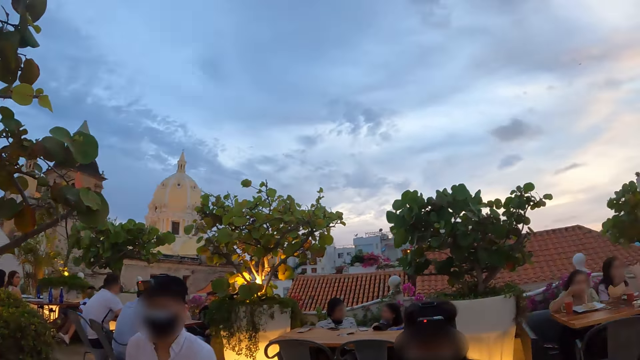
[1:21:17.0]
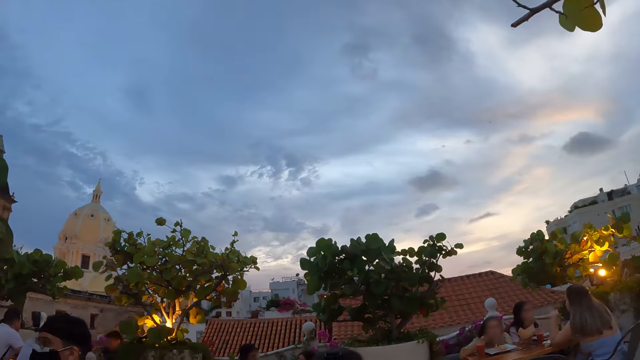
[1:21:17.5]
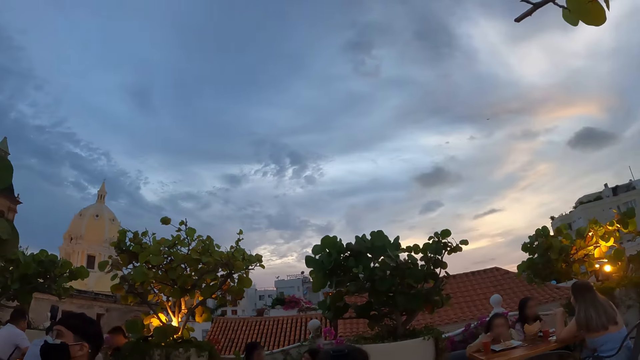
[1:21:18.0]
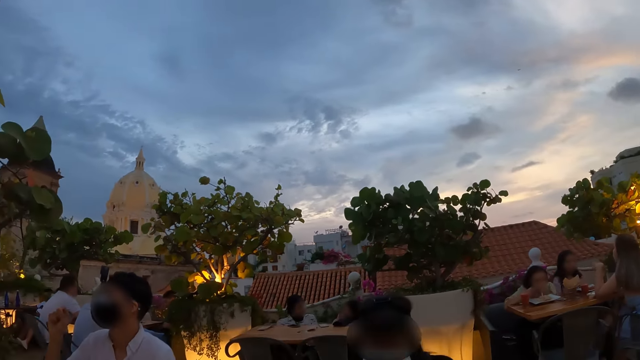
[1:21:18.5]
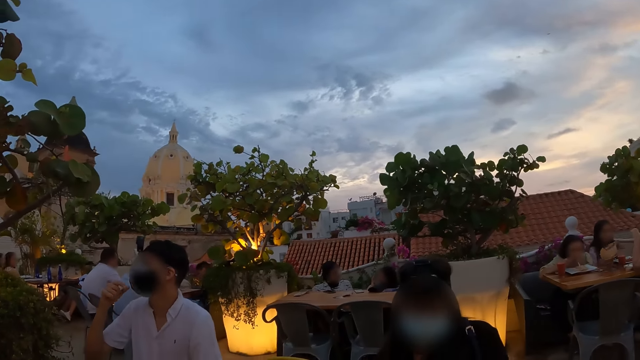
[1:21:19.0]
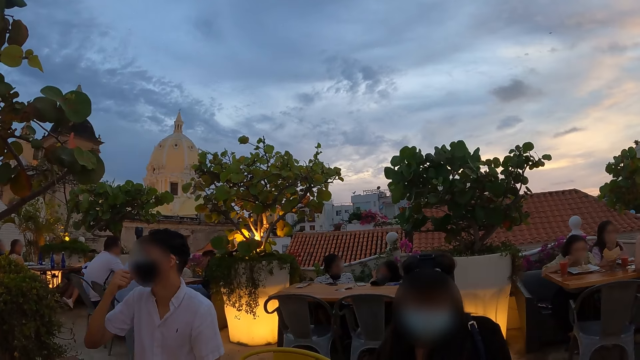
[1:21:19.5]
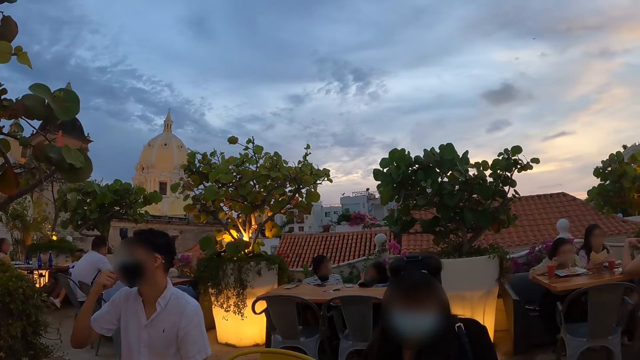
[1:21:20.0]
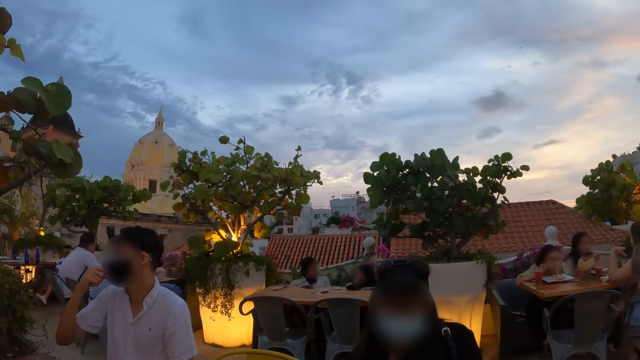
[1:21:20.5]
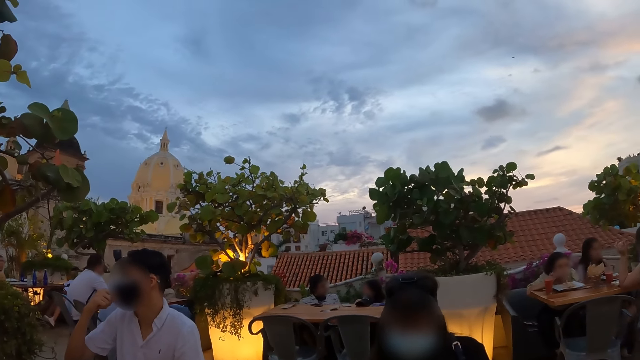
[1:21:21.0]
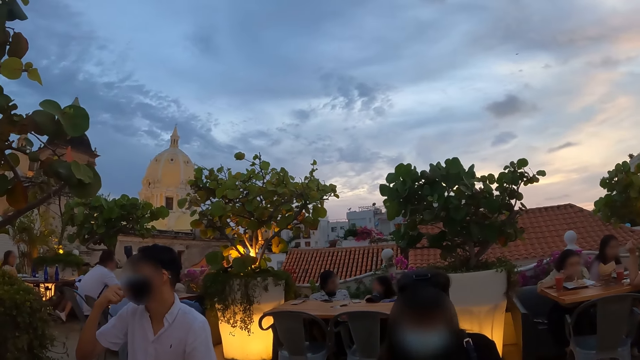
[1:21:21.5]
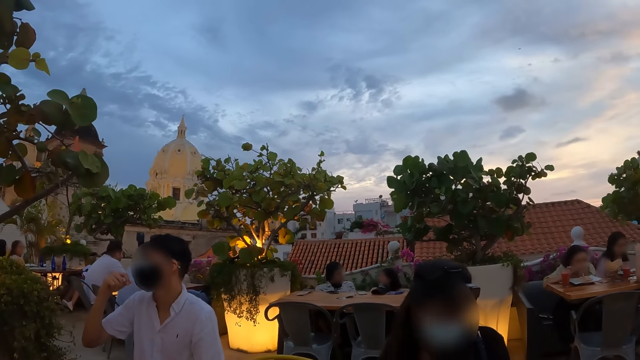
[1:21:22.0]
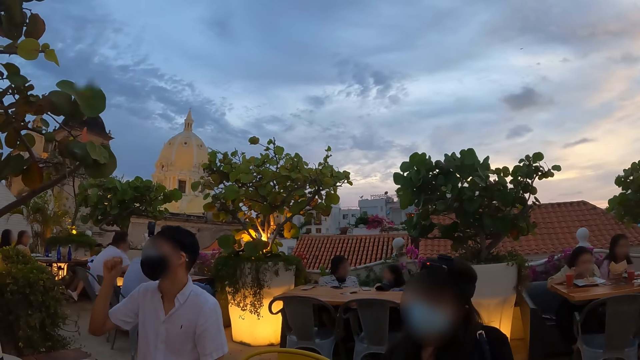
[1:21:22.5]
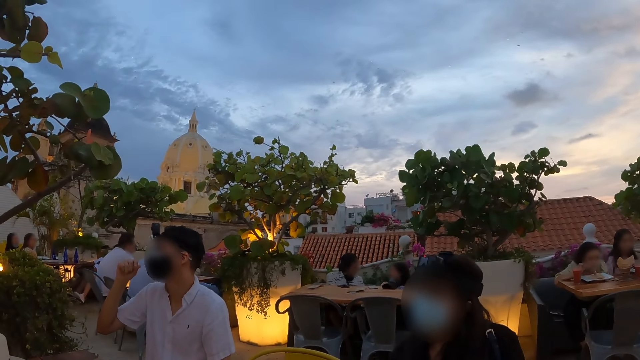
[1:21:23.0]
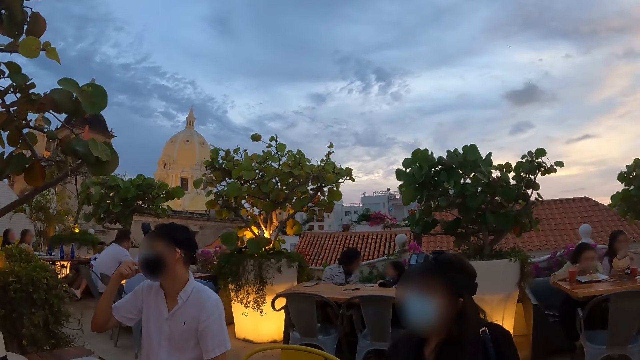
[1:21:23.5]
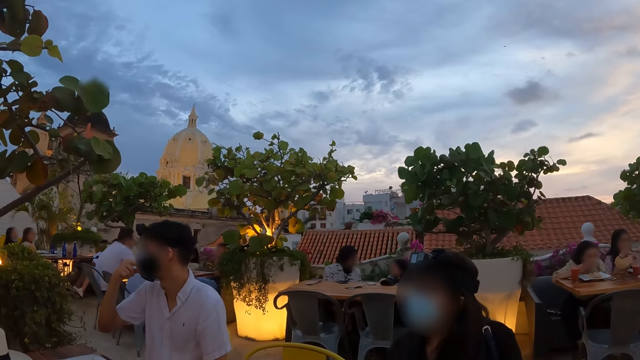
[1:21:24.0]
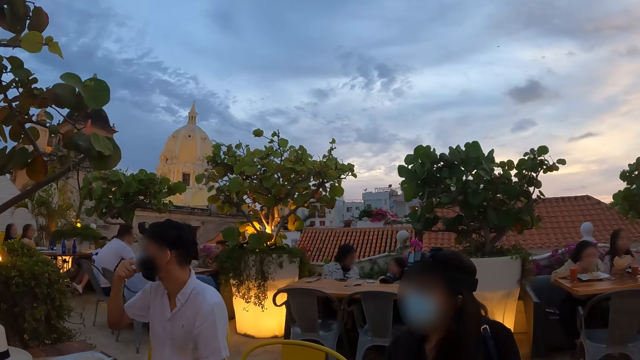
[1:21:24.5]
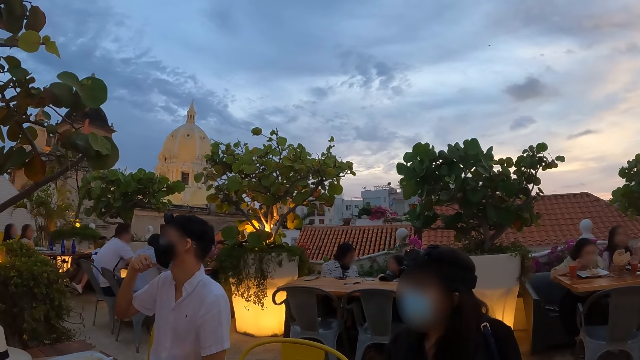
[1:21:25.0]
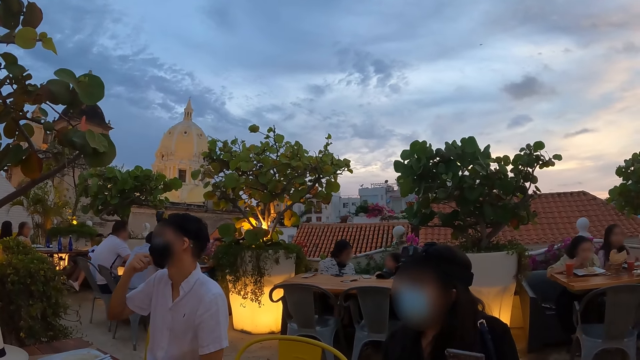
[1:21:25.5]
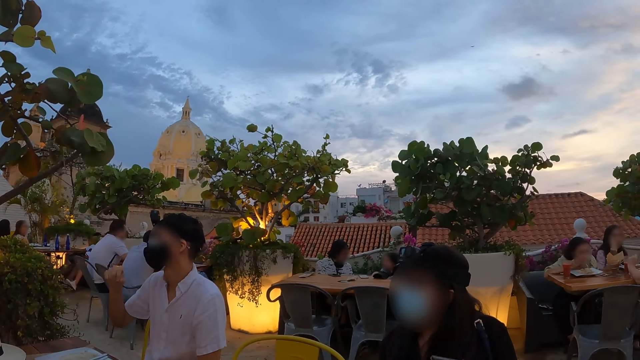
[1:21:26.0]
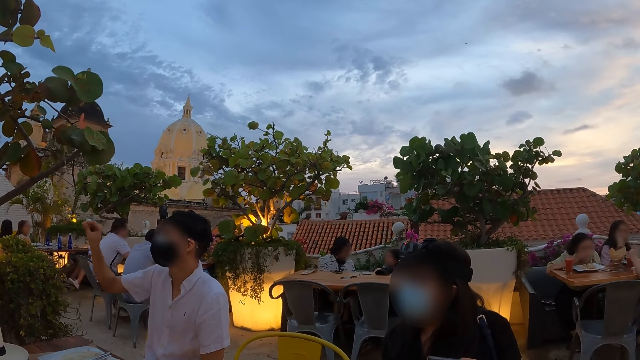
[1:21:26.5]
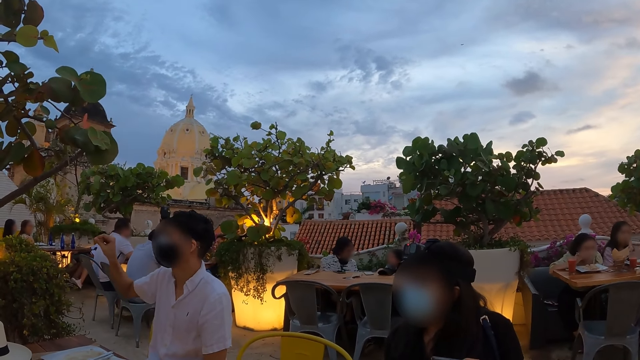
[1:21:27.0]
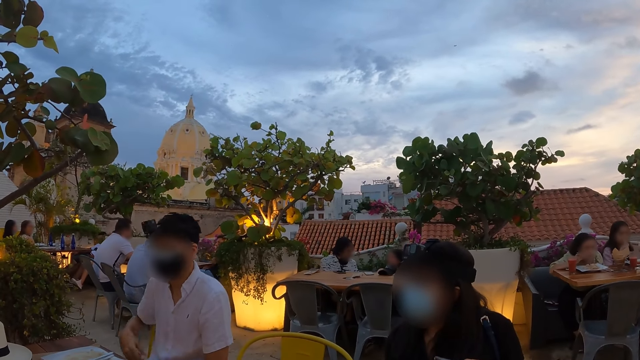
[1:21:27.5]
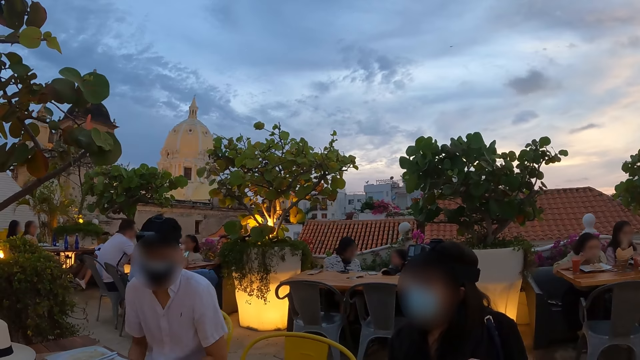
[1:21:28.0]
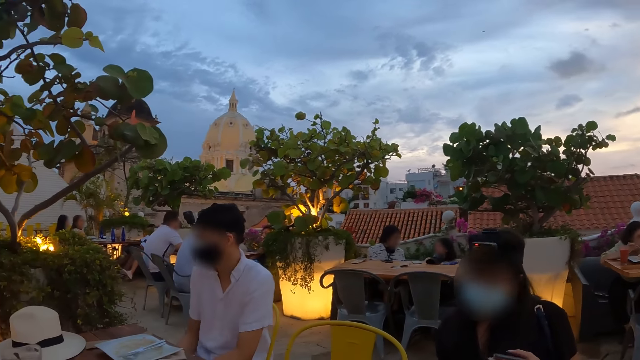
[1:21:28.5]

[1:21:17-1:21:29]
The camera wearer looks around. A man interacts with the waiter. The man adjusts the face mask on his face with his left hand. The man interacts with the waiter. The man raises the hand. The man adjusts the face mask on his face with his left hand. The woman holds a phone with her left hand. The man interacts with the waiter. The man raises the hand.

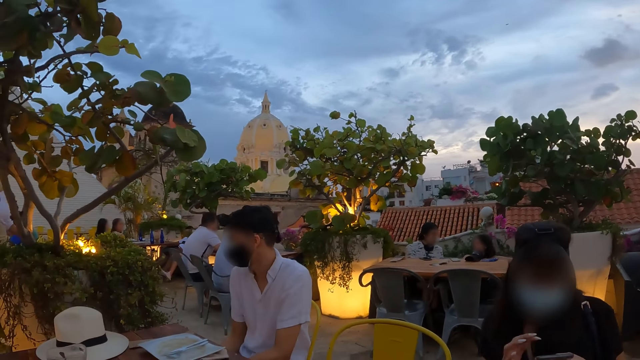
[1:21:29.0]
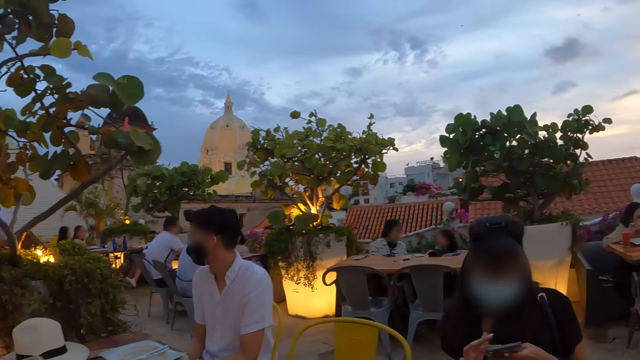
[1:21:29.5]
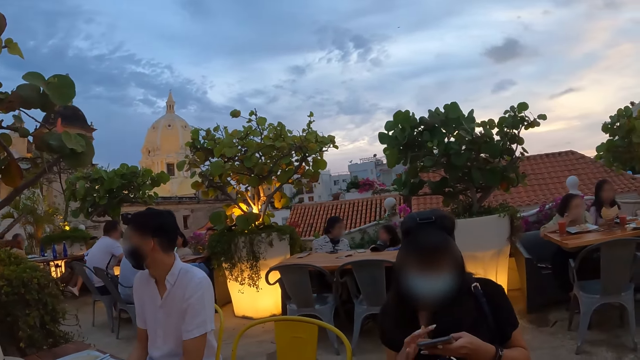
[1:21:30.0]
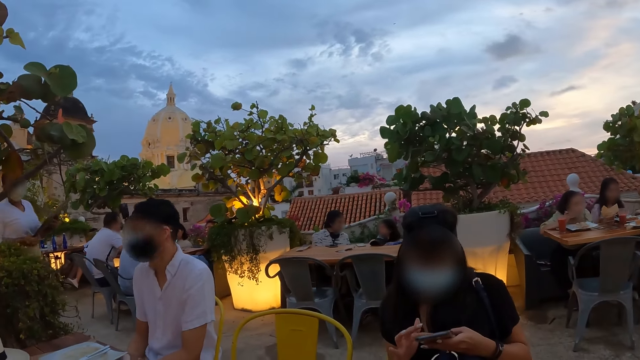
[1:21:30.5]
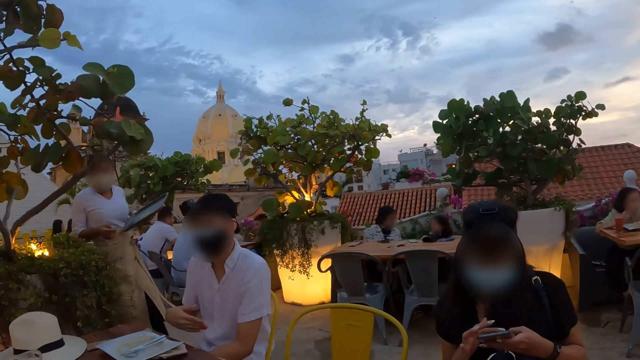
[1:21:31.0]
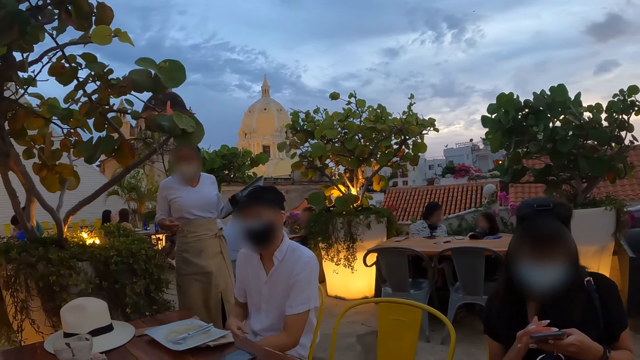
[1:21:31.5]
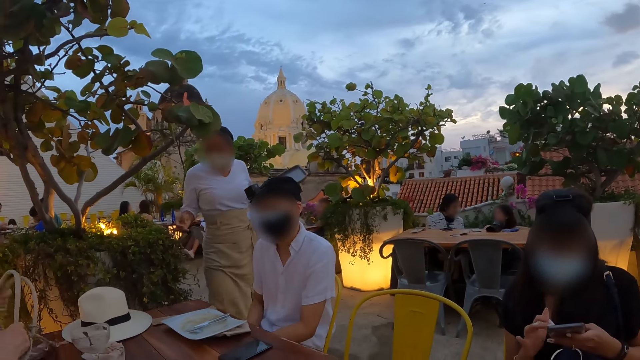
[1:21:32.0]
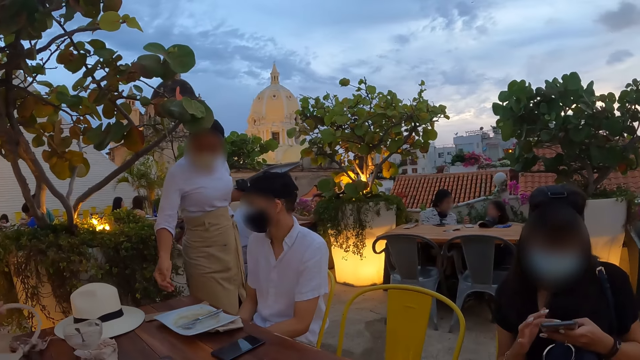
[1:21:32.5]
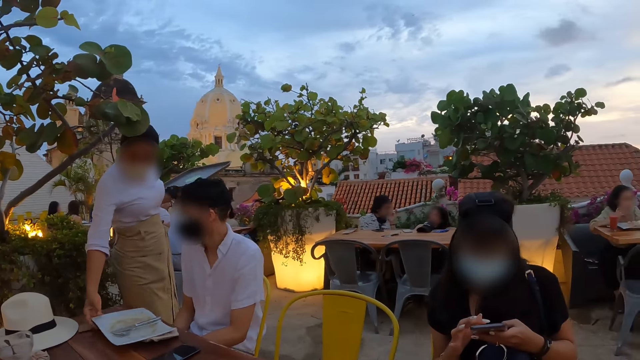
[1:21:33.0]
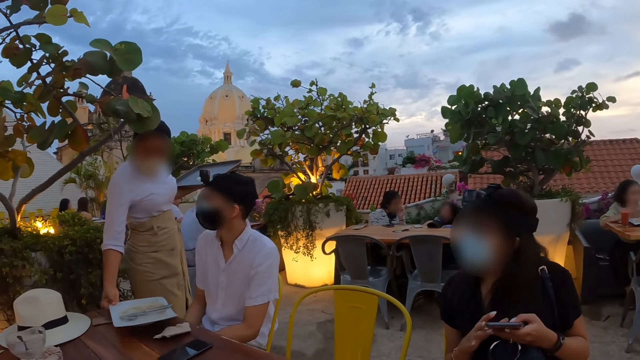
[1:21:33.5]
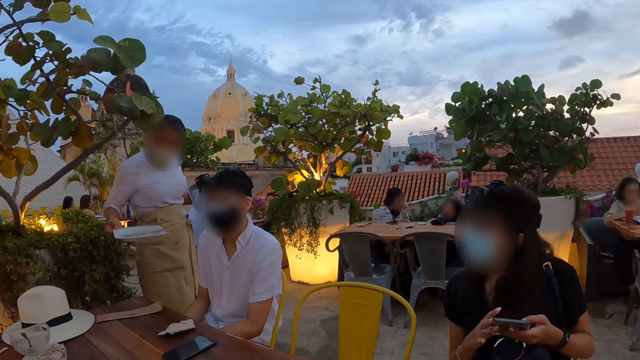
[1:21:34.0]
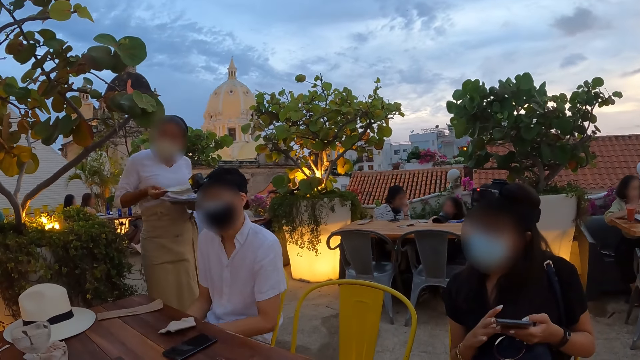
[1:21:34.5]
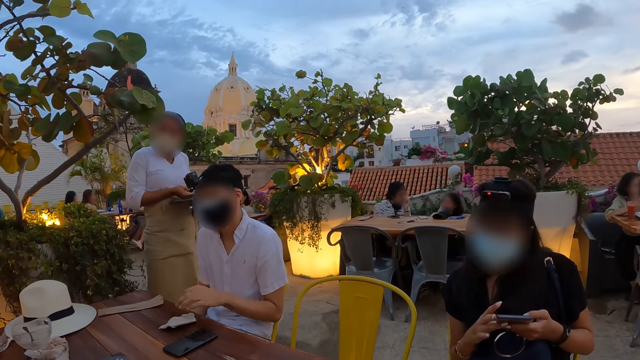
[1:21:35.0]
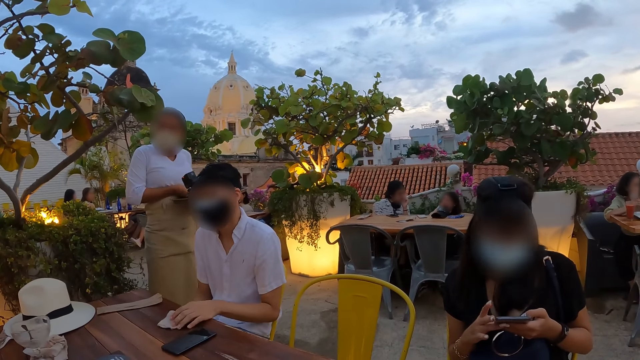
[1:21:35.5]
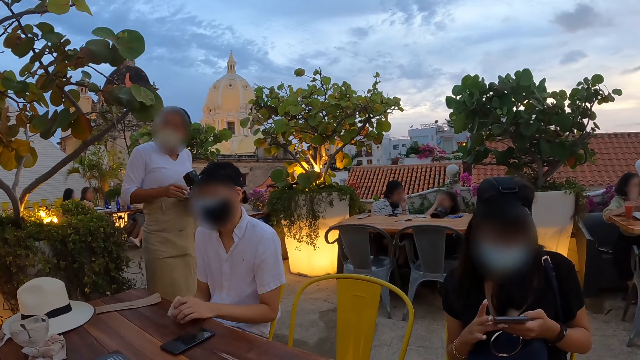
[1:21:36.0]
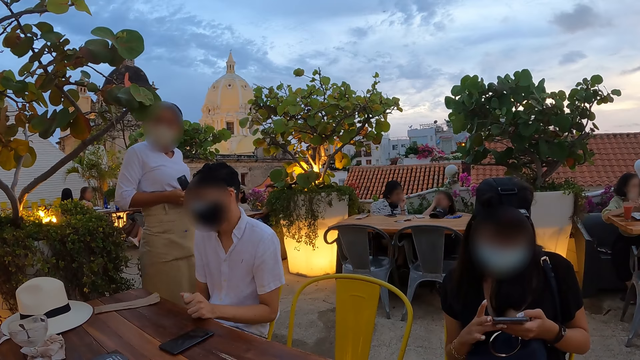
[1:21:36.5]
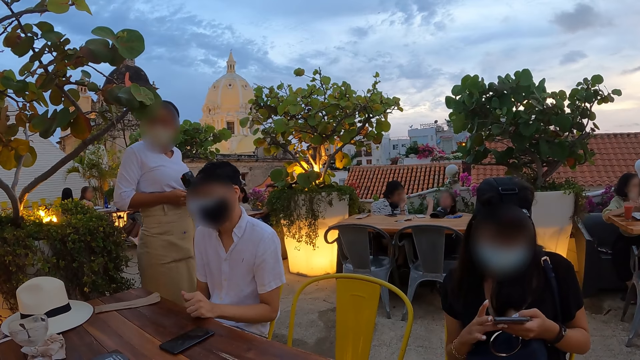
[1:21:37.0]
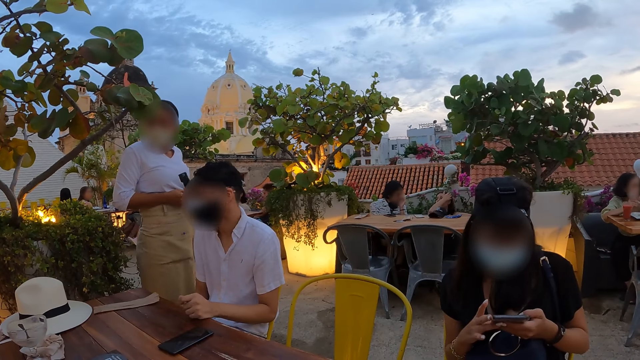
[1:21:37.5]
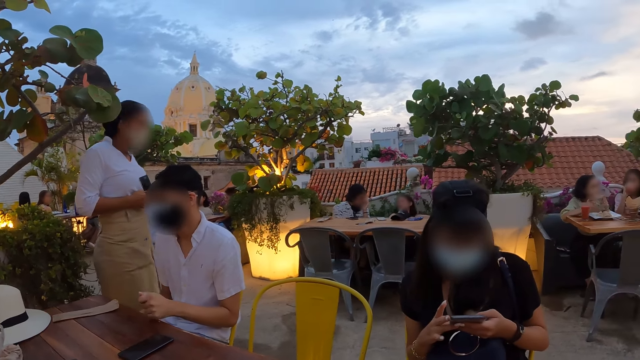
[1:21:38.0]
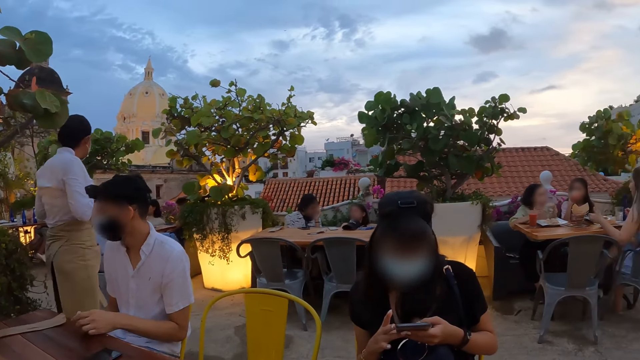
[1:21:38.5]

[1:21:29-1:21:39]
The woman operates the phone with both hands. The waiter walks towards the man. The waiter picks up a plate from a table with her right hand and passes the plate from her right hand to her left hand. The man picks up a serviette paper from the table with his left hand. The waiter interacts with the man.
